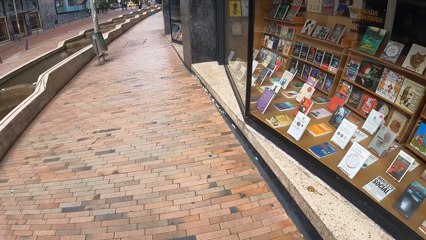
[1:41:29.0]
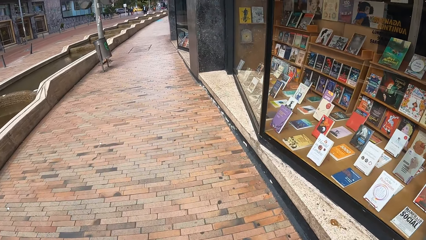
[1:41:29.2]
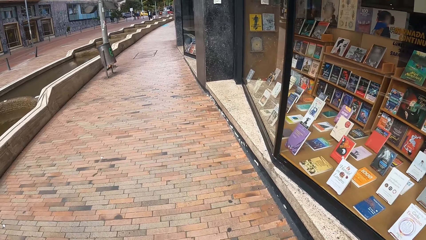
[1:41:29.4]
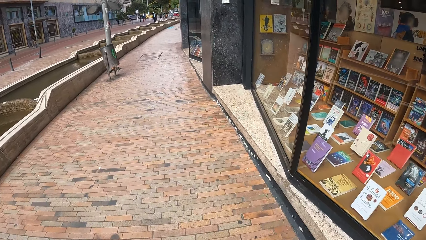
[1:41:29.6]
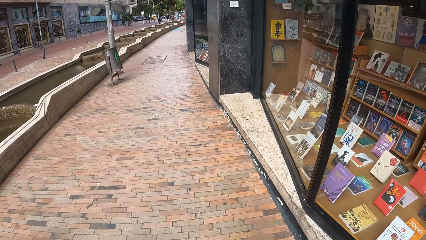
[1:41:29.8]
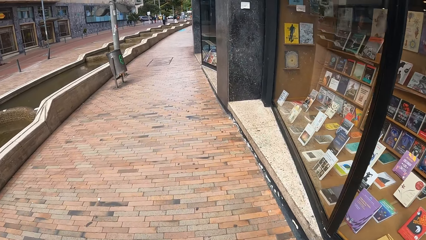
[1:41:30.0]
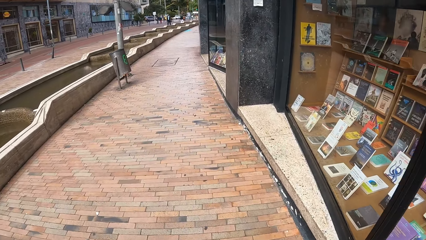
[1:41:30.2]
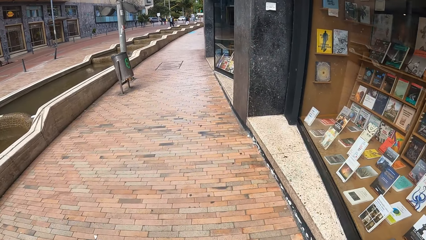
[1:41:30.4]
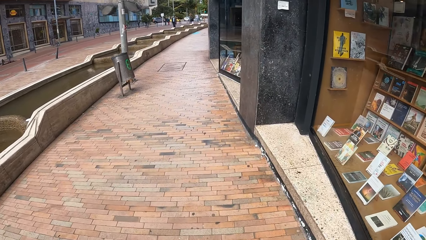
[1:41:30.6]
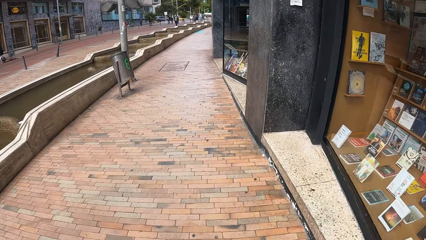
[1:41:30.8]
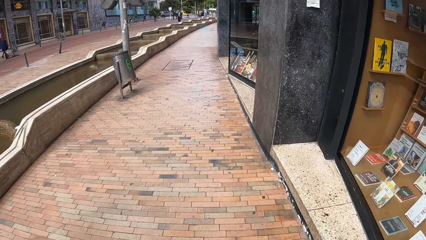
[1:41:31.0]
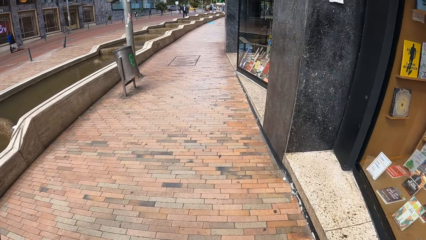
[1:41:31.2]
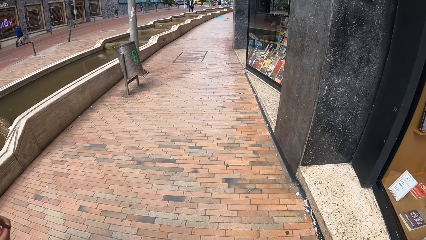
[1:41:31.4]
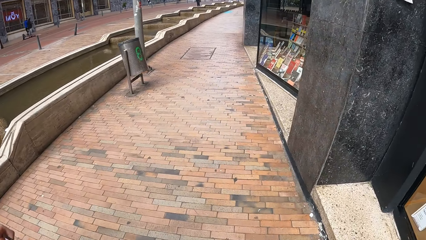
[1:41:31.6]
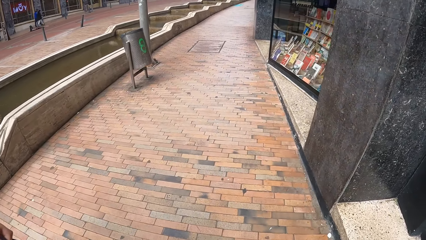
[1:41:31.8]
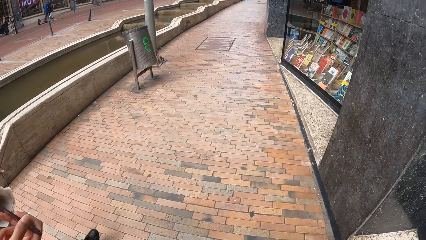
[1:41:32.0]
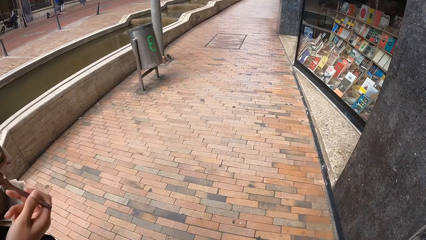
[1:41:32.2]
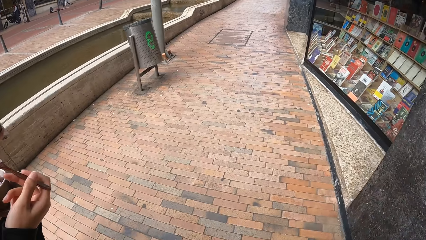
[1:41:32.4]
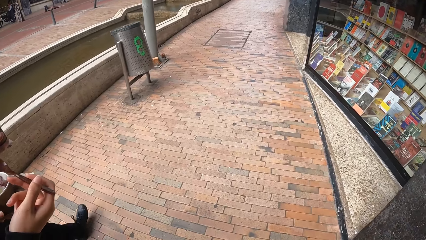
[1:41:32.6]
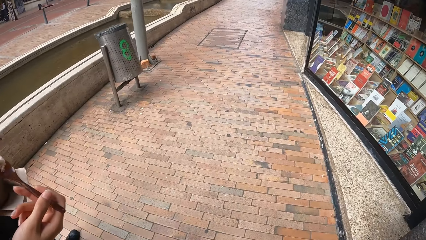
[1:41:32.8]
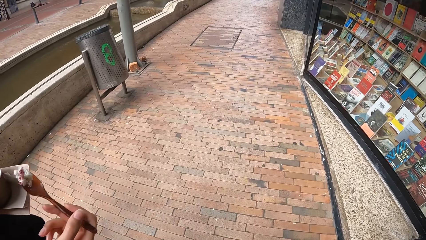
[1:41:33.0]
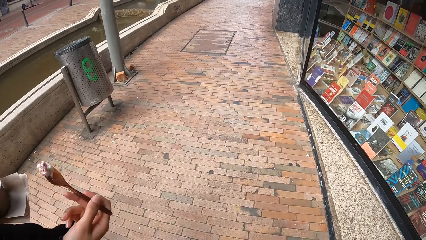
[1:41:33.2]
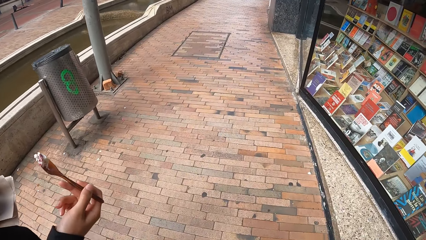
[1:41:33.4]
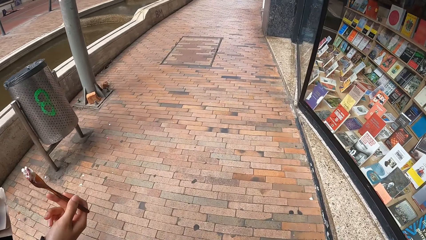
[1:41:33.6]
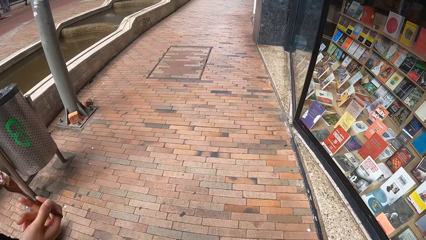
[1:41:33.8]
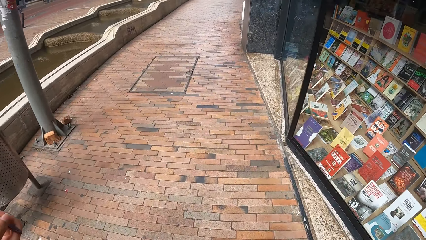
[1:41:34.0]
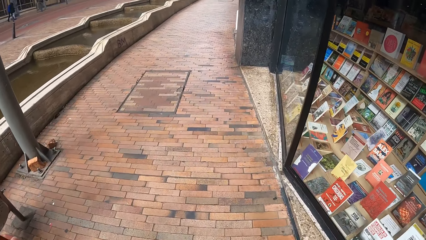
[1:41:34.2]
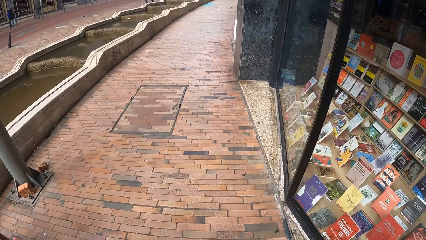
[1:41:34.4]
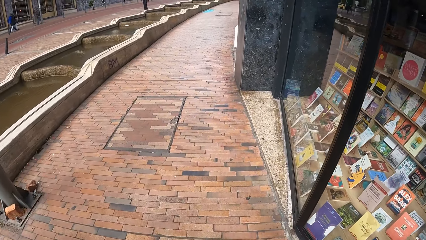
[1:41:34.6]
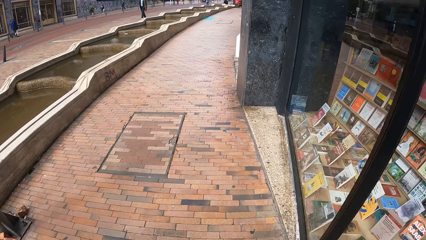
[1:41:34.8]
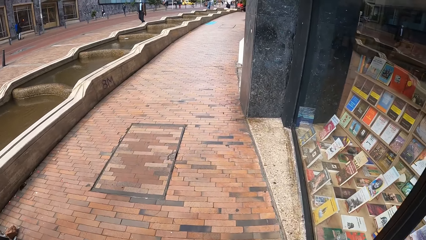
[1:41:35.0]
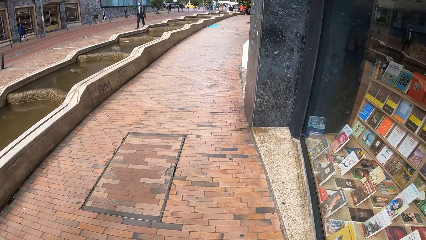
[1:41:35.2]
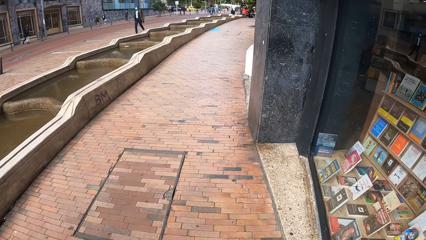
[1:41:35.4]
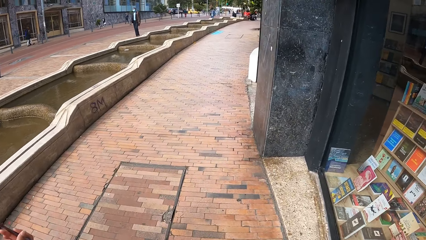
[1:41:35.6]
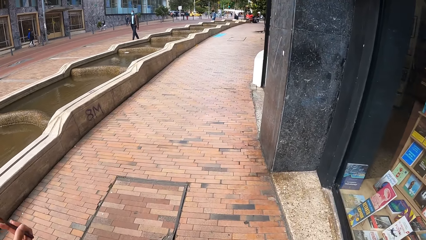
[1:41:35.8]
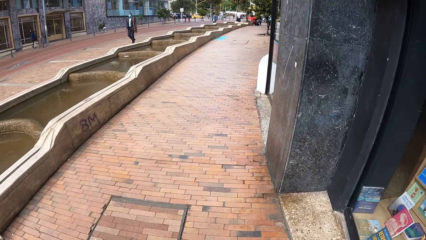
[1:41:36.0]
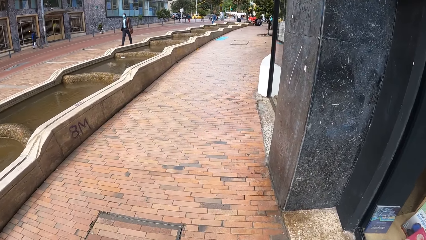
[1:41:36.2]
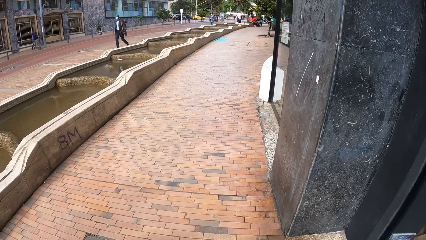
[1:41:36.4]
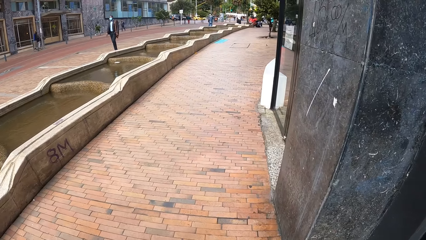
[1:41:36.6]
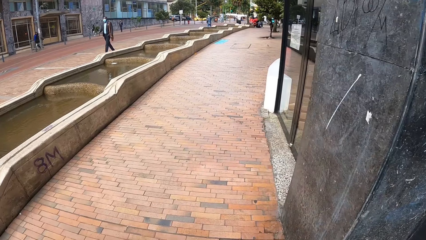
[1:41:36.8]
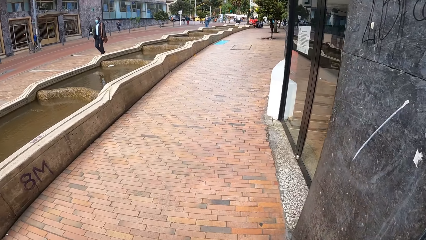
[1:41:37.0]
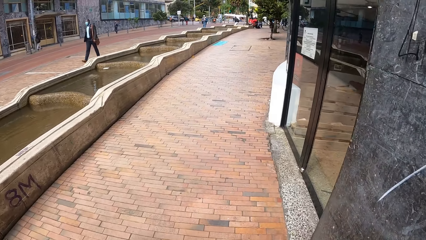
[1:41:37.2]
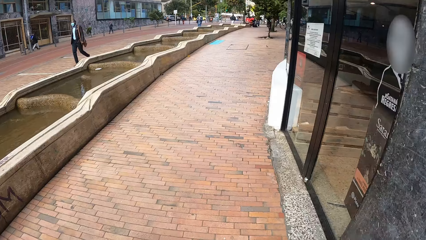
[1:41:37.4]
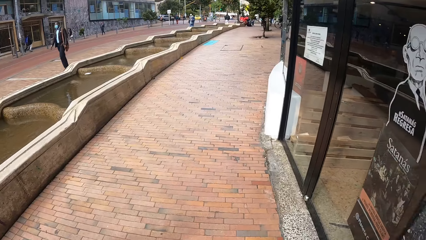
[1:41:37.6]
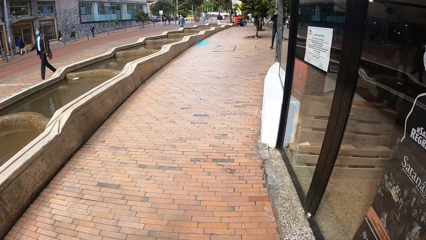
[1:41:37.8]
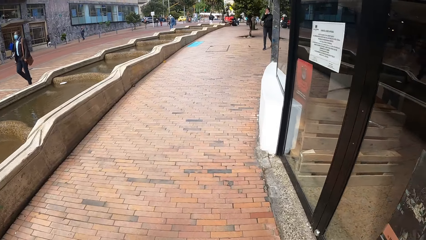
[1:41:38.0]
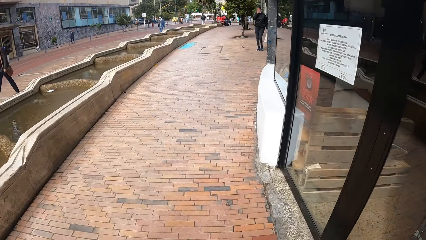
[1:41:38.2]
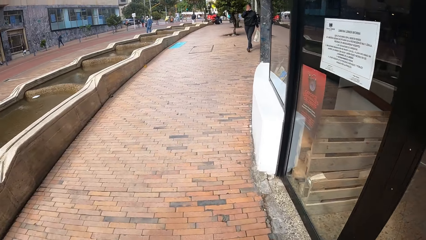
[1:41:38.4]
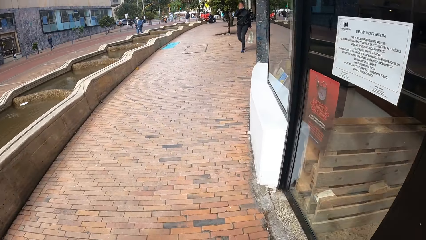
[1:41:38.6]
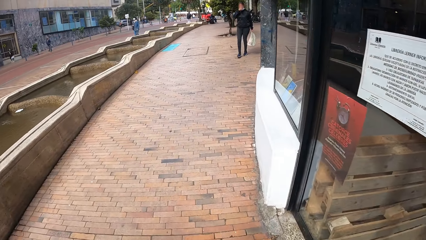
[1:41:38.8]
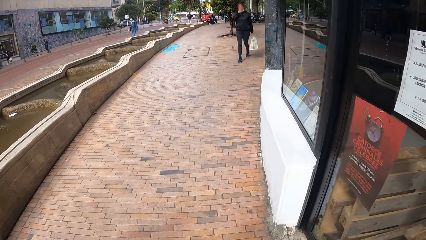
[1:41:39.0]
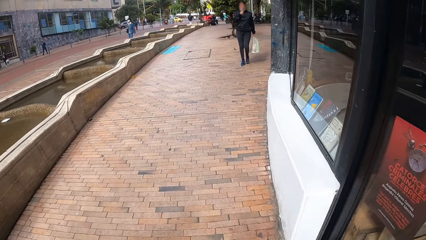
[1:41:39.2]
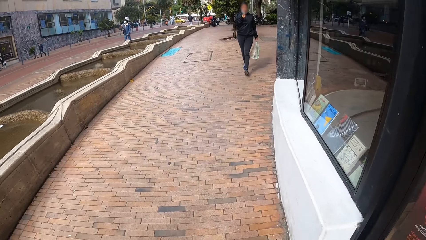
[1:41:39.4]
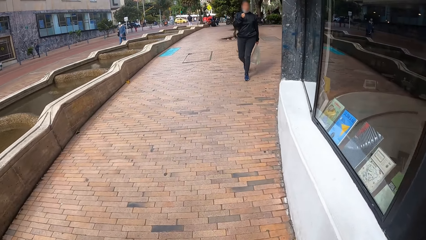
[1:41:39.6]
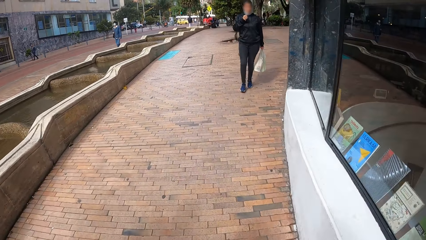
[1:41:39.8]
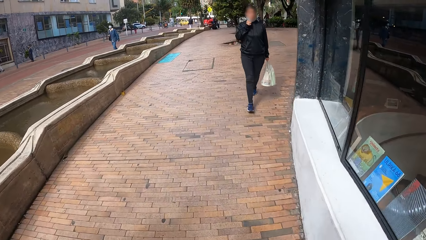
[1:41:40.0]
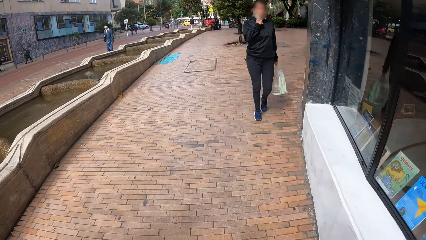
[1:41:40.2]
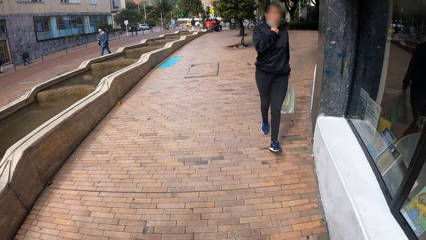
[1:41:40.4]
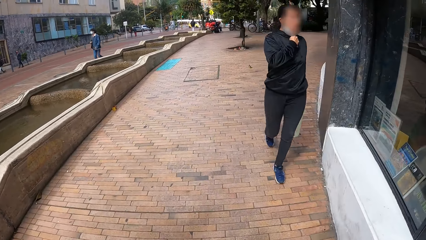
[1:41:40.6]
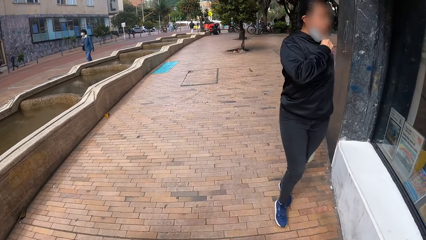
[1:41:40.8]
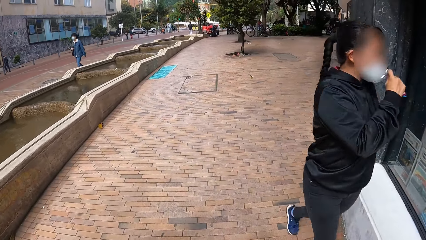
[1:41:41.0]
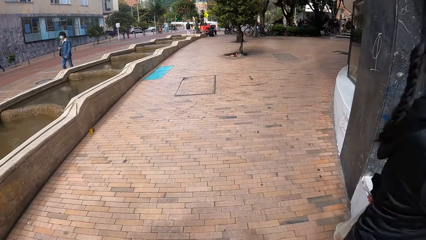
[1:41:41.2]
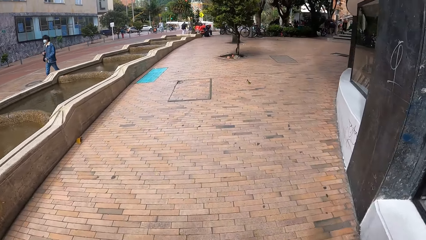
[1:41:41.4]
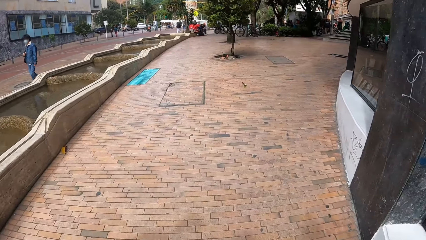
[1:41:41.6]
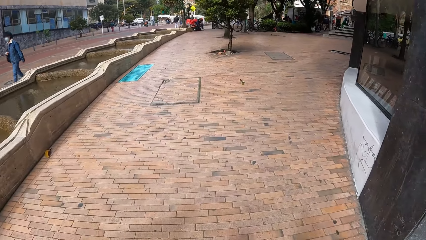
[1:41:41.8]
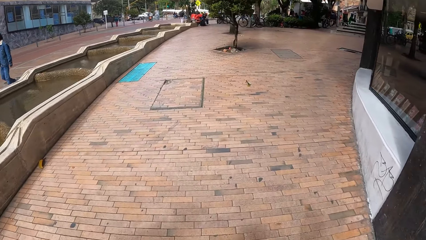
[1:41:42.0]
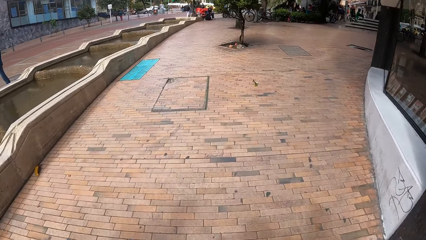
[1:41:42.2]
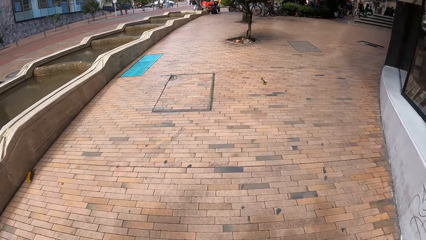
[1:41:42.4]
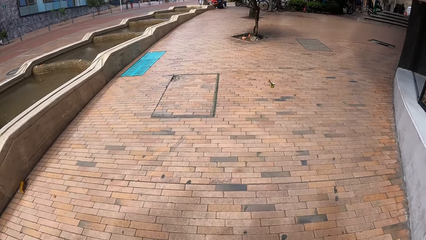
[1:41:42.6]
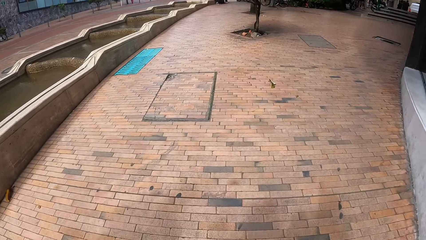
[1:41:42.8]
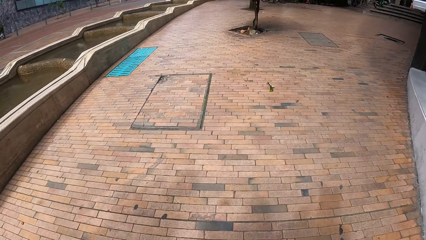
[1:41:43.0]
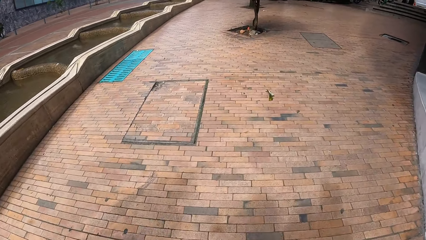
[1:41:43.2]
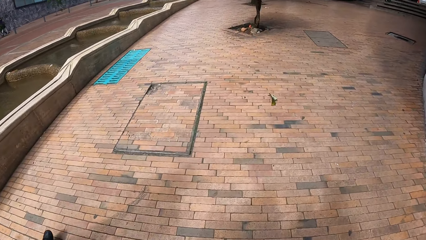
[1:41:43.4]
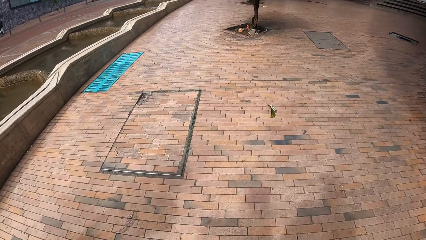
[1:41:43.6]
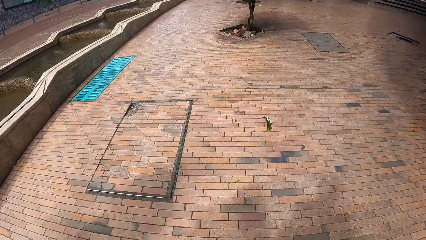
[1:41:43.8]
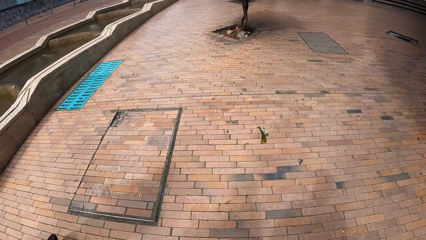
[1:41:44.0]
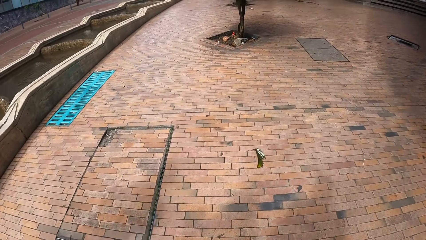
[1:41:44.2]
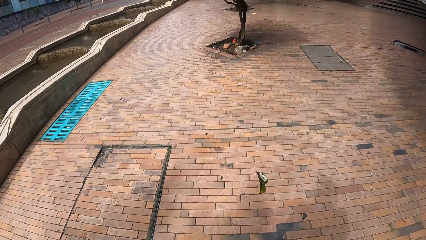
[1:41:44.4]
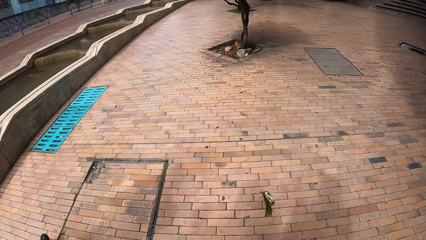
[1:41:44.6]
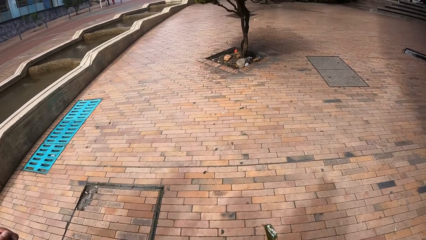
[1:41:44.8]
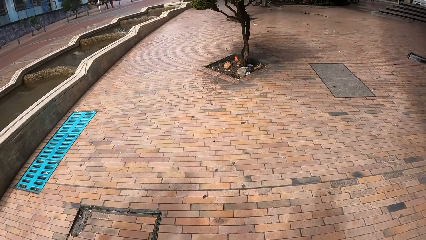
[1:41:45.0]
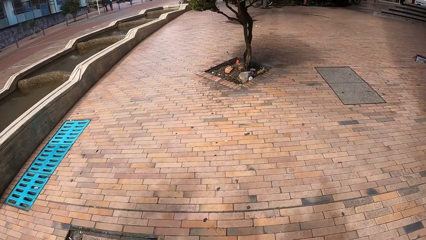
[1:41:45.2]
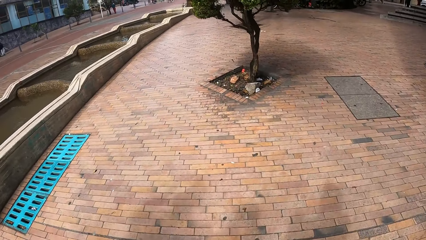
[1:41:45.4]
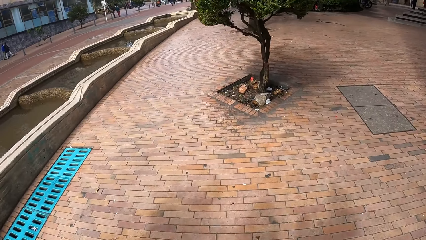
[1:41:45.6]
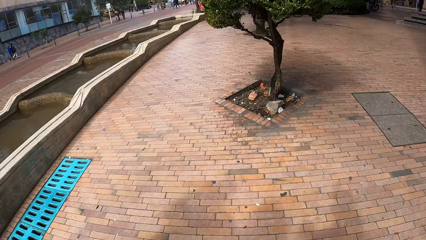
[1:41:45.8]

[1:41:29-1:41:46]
The woman gesticulates with the spoon in her right hand. Another woman walks past the camera wearer on the road.
